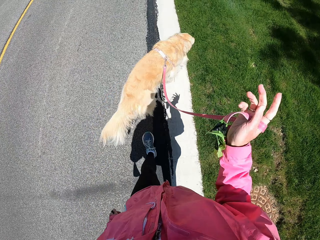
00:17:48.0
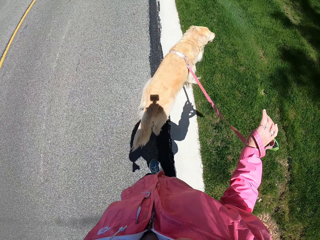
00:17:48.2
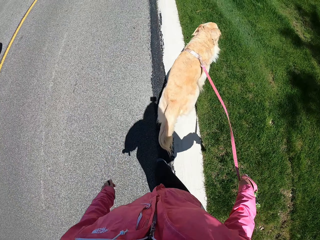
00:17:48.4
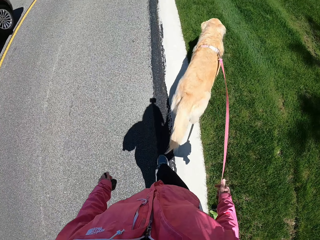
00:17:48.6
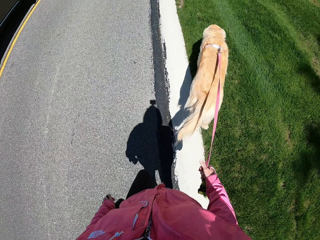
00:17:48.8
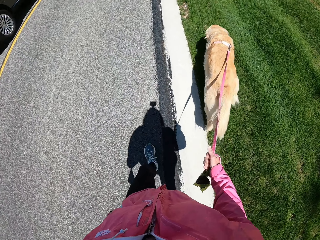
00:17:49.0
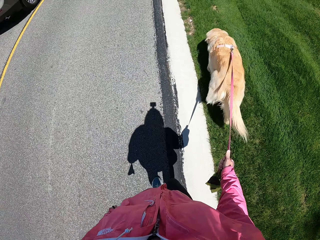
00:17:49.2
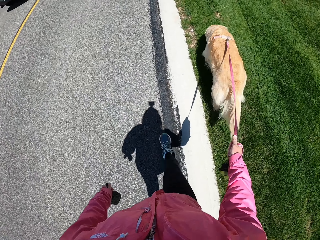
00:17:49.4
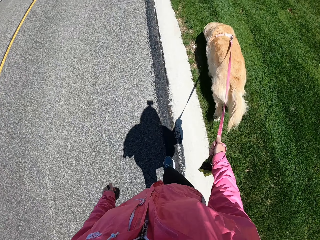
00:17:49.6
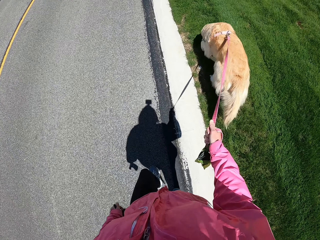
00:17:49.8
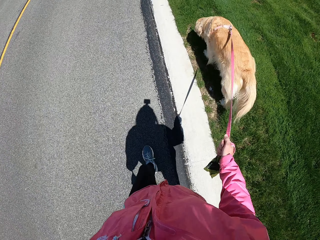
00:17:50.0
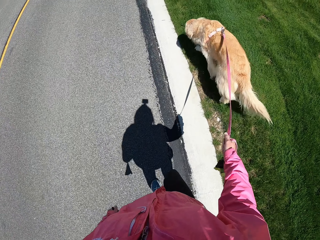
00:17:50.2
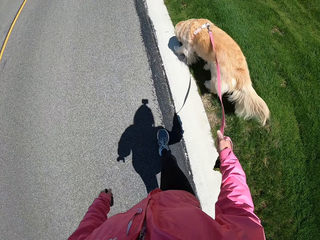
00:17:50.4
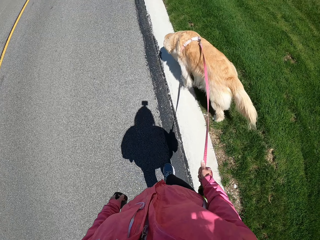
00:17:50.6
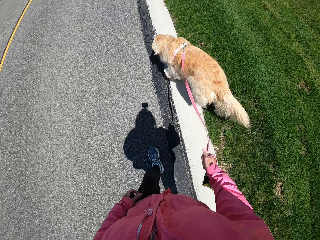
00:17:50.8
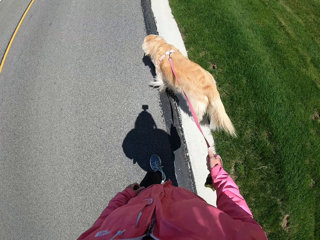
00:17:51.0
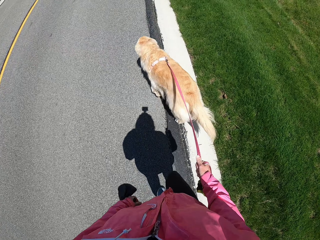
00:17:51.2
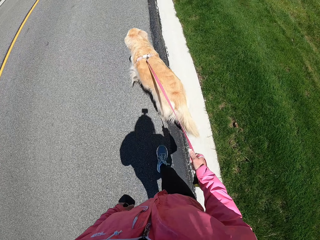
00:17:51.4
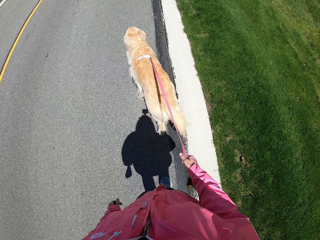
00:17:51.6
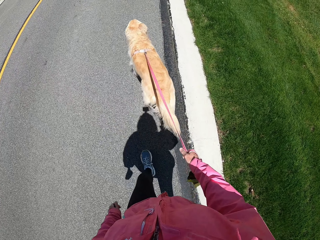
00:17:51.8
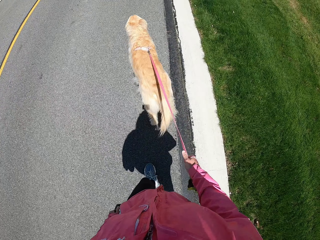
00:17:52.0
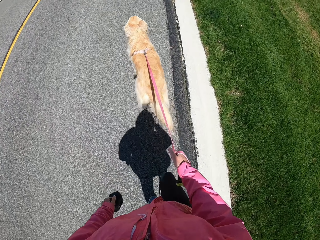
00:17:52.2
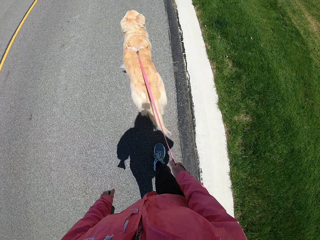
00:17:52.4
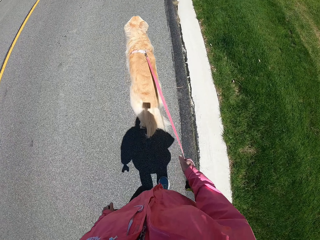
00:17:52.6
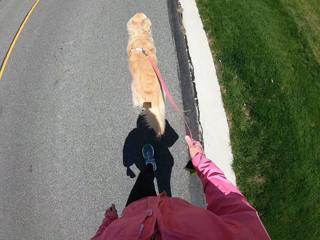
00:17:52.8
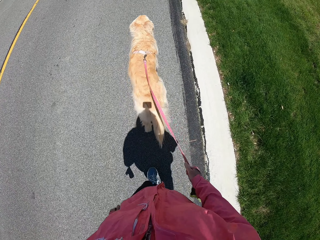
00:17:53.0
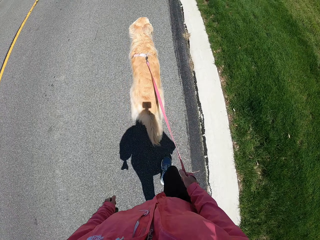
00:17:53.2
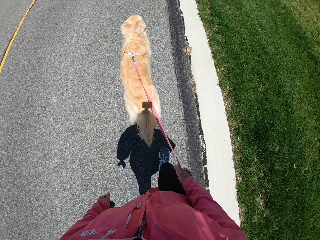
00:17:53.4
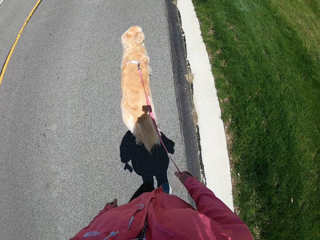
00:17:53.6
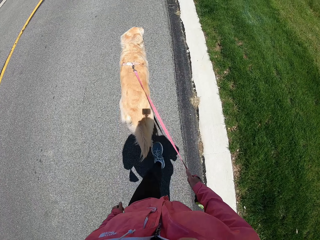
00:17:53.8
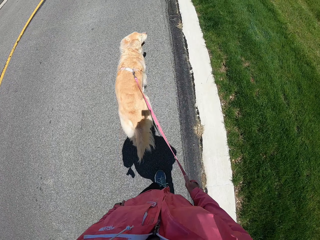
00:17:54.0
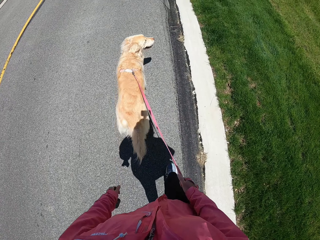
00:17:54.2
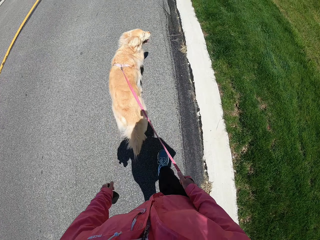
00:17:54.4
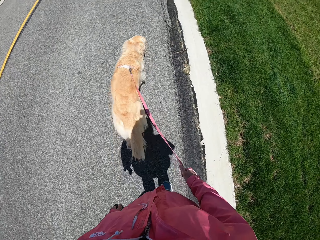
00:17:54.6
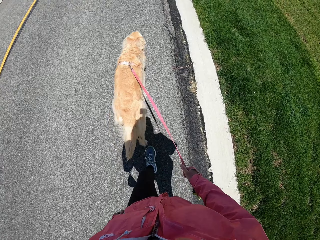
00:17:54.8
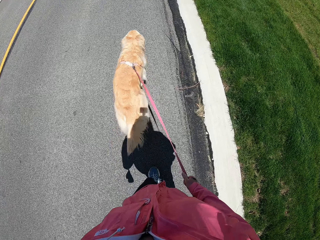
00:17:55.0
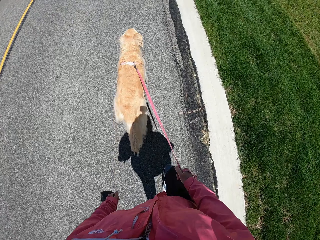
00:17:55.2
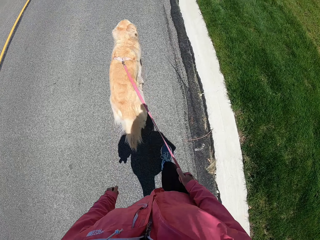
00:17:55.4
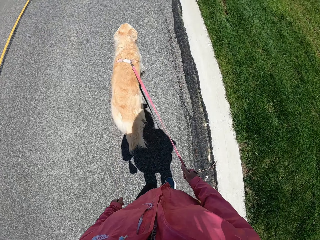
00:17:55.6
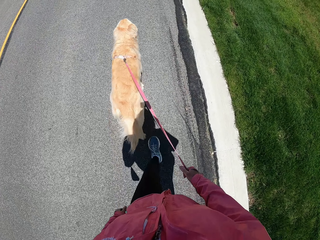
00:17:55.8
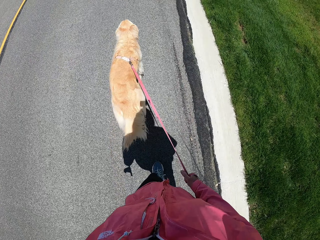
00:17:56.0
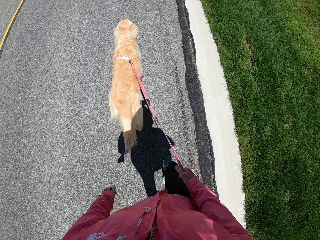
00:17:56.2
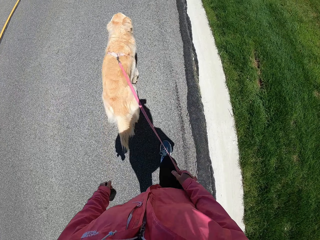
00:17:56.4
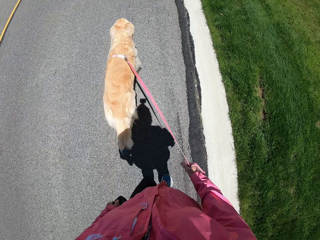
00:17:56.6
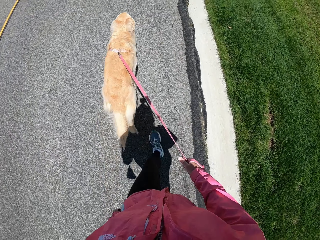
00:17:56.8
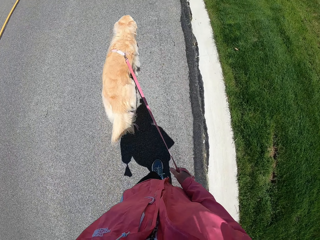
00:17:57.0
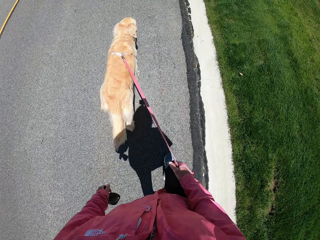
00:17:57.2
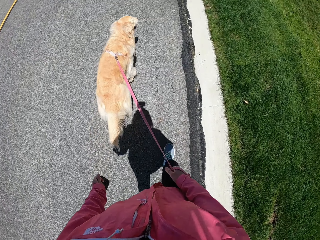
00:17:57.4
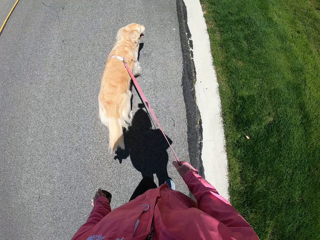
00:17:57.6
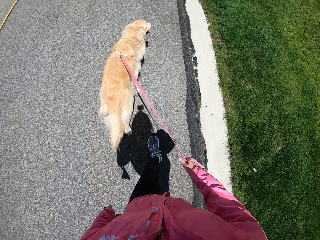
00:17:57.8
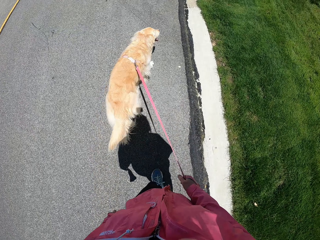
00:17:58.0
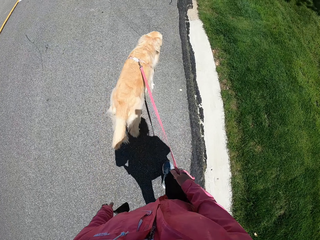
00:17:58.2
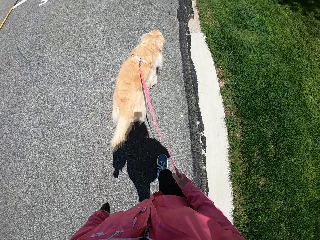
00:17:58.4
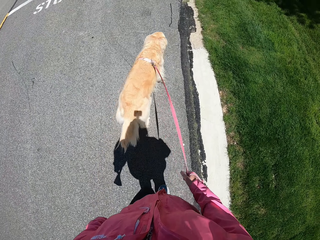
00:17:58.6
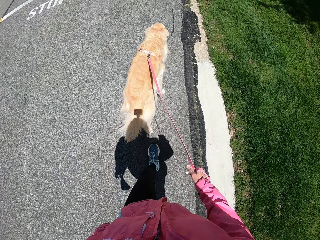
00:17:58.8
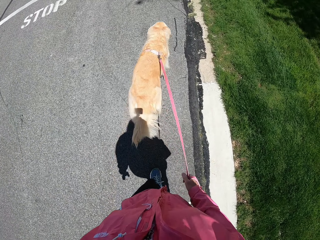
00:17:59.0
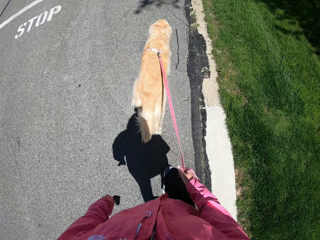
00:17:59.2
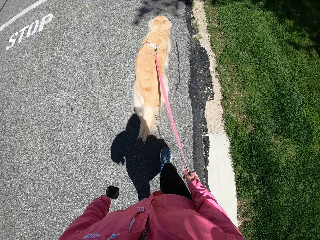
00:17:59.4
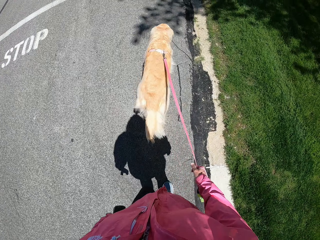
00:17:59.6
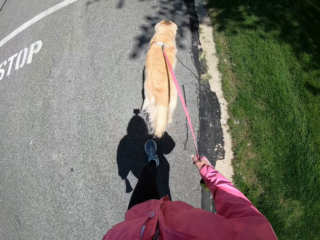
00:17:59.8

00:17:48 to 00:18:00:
The camera wearer rolls a dog leash on her hand.

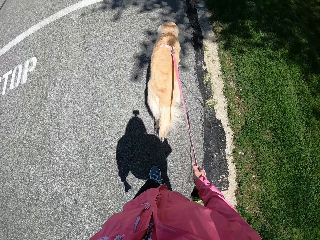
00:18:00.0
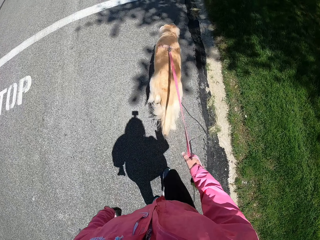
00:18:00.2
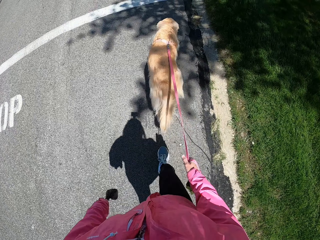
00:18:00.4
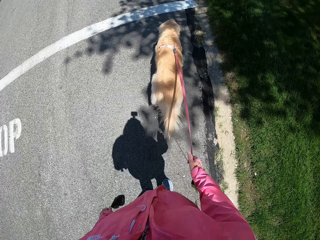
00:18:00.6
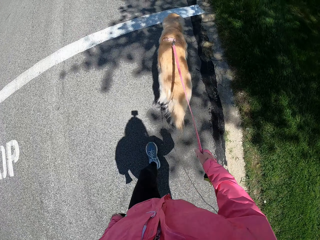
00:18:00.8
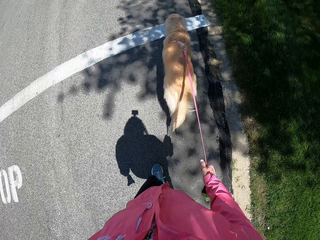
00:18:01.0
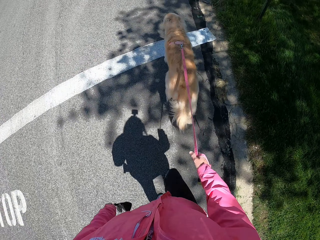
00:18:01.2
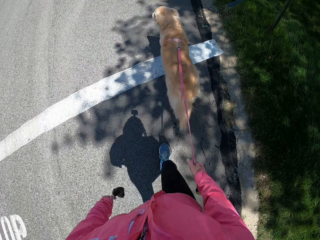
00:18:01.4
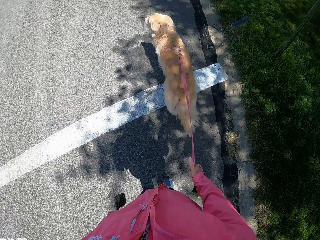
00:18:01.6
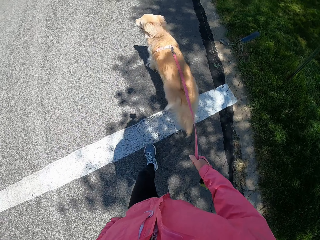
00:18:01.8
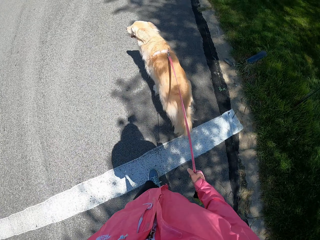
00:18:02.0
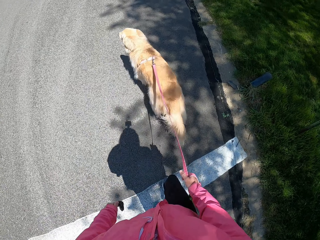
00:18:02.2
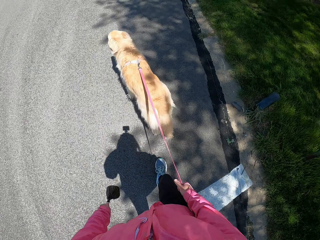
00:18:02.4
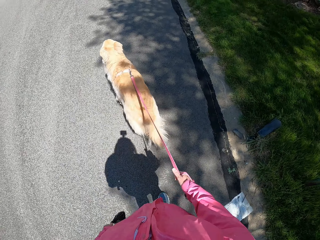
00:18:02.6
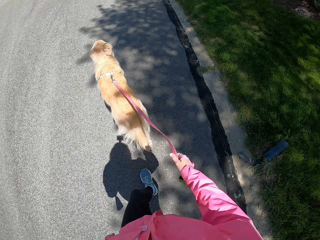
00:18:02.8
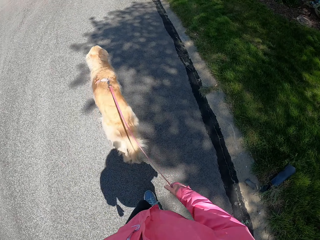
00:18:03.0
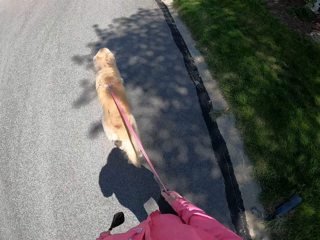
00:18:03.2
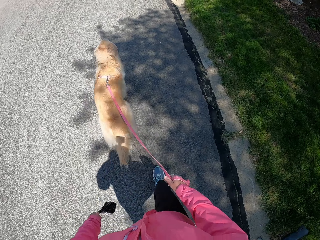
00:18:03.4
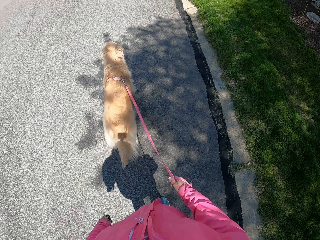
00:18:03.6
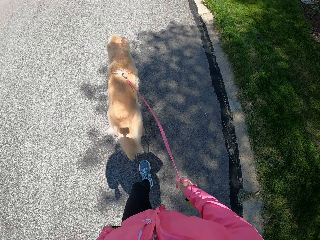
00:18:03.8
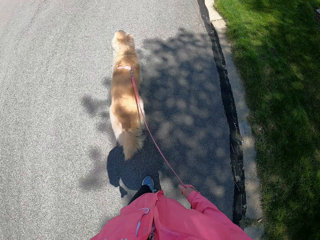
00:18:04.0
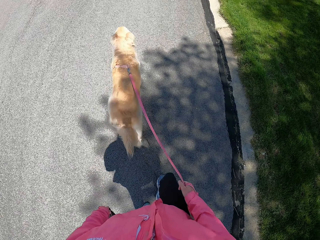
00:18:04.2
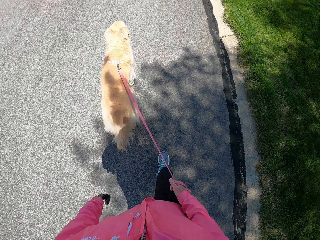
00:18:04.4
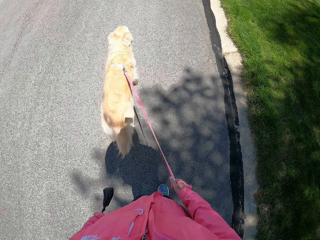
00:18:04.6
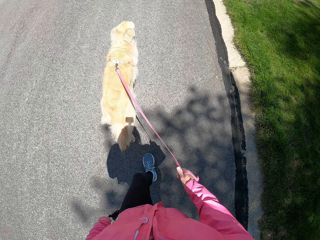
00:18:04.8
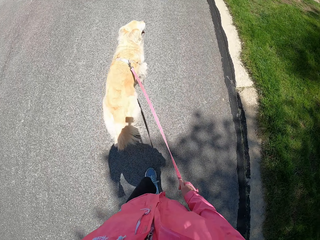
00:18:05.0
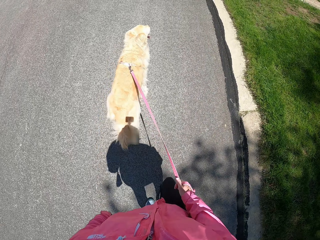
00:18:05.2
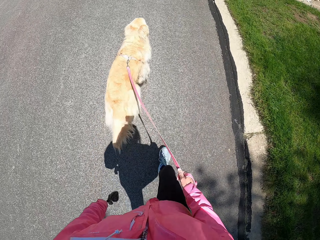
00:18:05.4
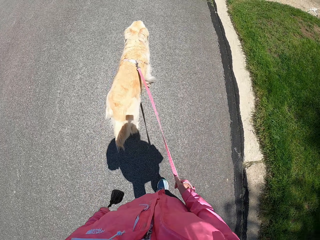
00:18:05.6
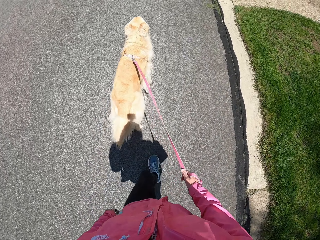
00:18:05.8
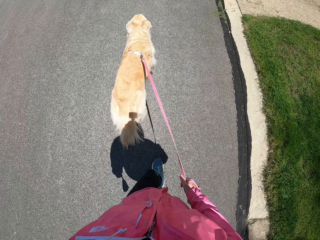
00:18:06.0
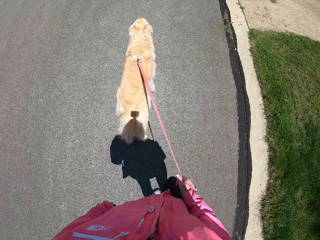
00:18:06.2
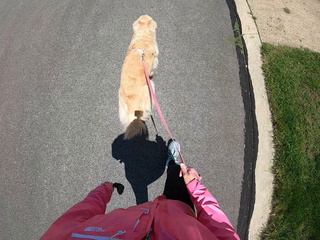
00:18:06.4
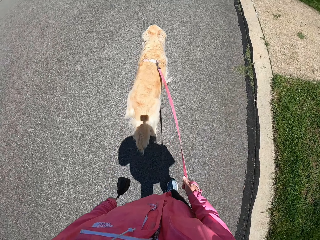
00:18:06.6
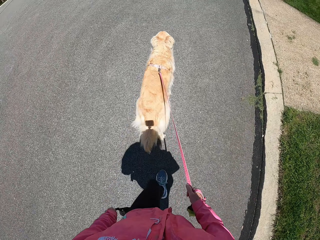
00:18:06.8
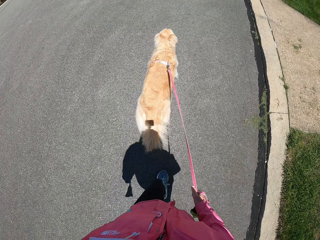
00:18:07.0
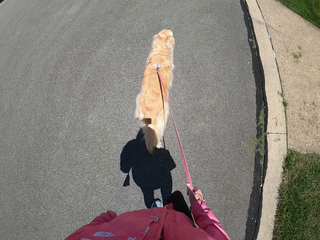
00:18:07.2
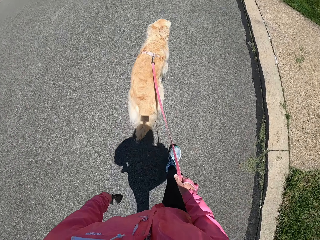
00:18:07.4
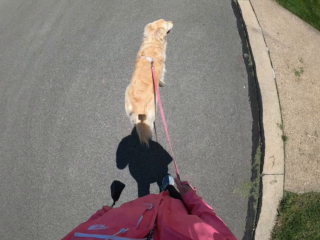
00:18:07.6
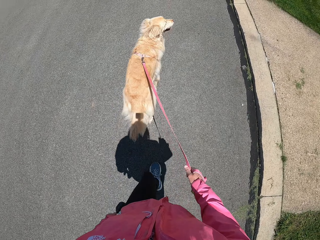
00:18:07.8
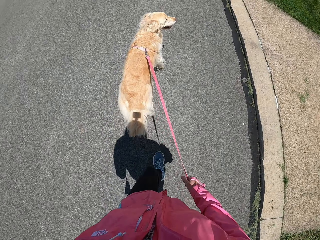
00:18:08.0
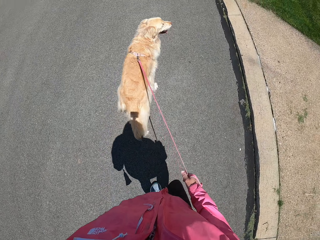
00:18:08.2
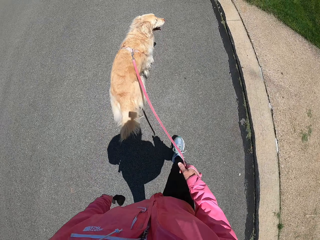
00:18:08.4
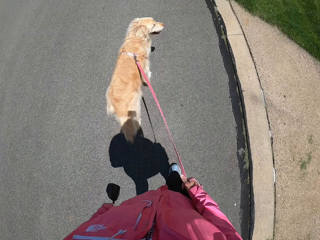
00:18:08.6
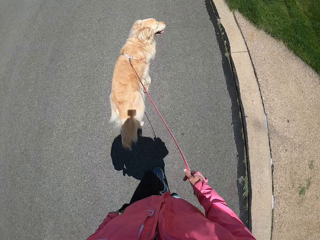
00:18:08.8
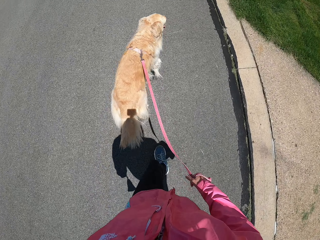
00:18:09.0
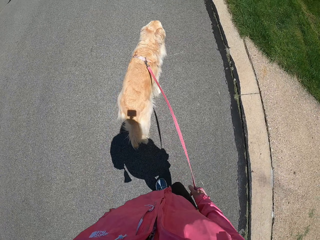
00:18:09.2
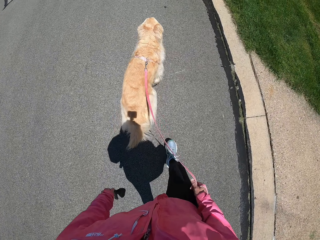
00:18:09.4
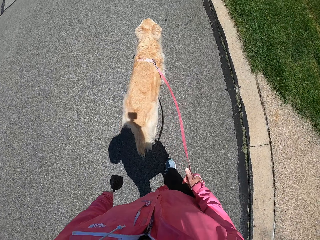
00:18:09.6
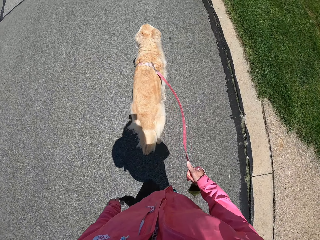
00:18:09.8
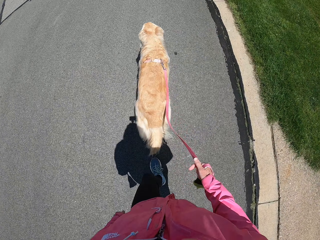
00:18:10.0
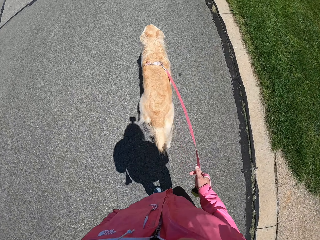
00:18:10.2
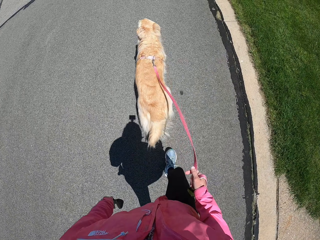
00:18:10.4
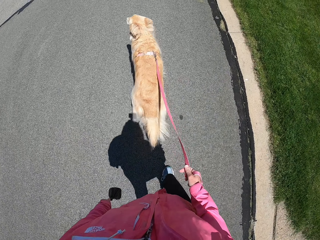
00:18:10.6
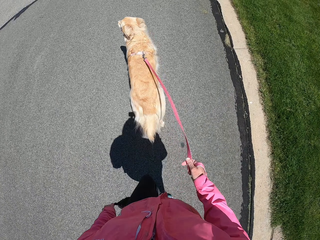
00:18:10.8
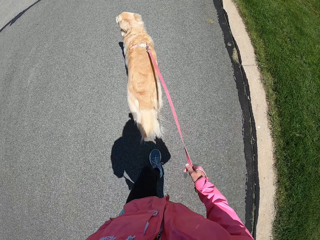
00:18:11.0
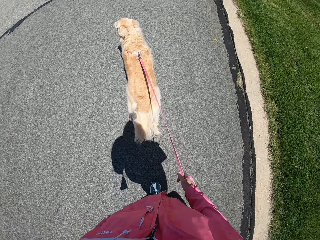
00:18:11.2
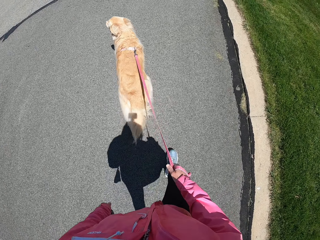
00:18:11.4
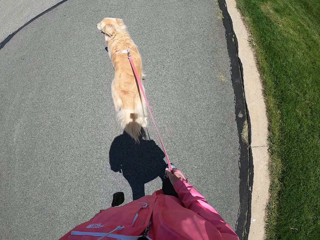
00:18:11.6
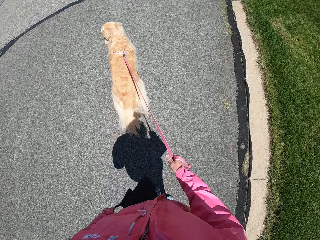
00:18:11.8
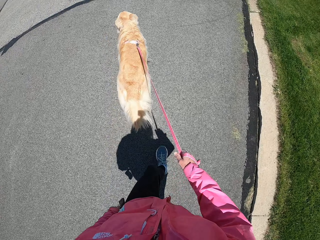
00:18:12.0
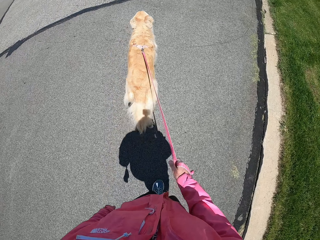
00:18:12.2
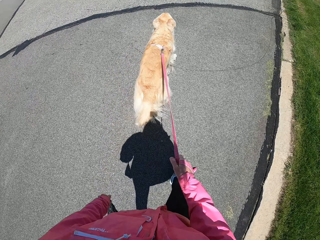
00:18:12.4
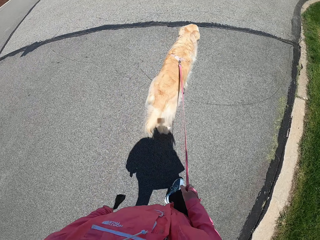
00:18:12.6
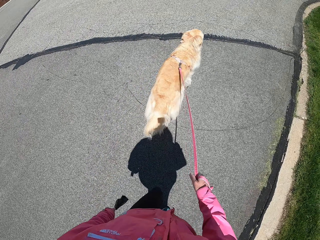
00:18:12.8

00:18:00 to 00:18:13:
The camera wearer holds the paper bag on her left hand. She walks on the road with the dog.
